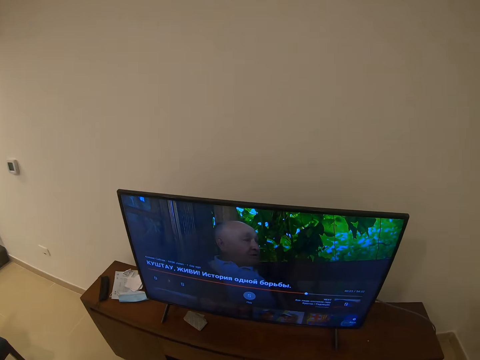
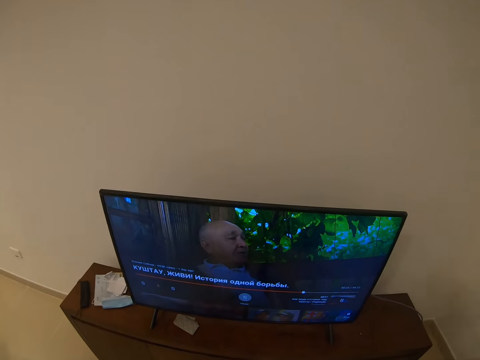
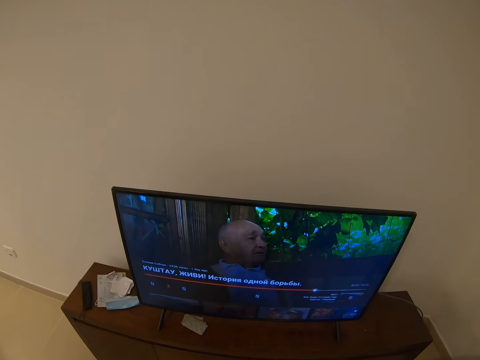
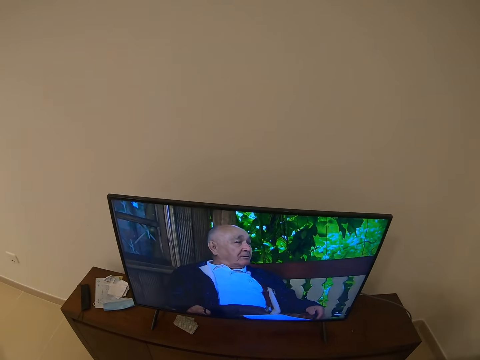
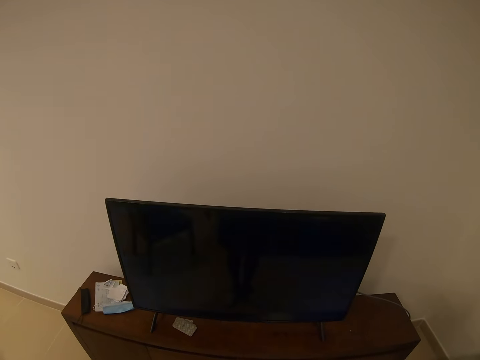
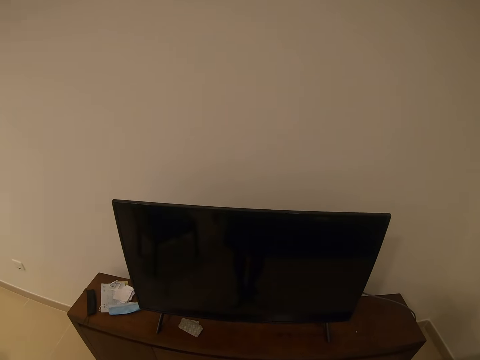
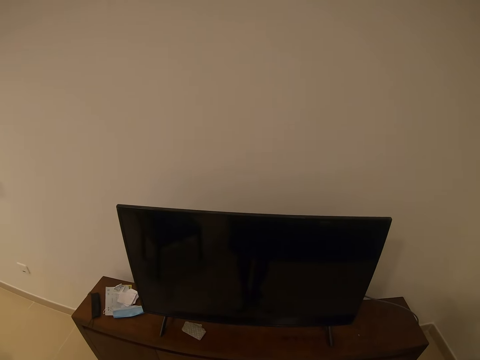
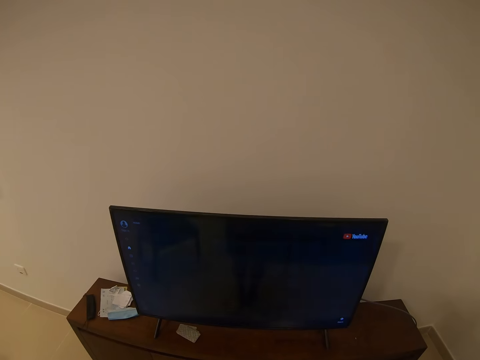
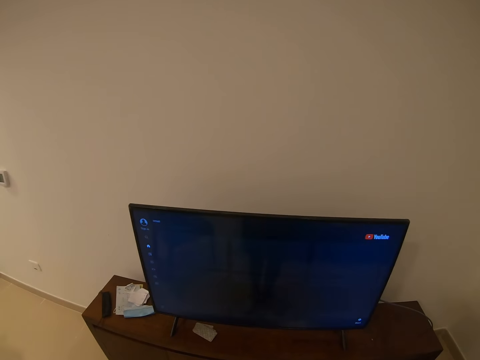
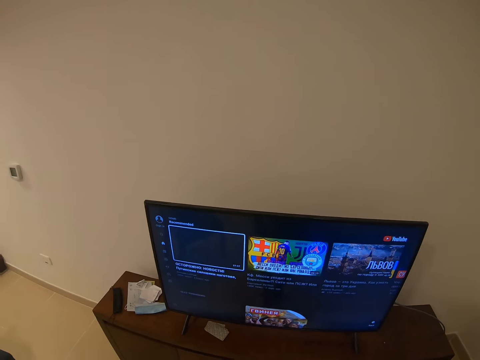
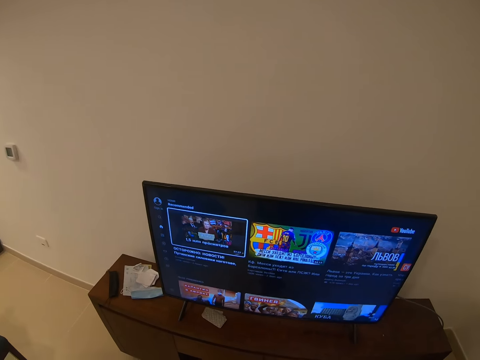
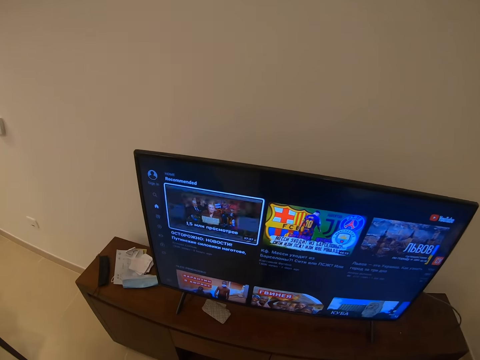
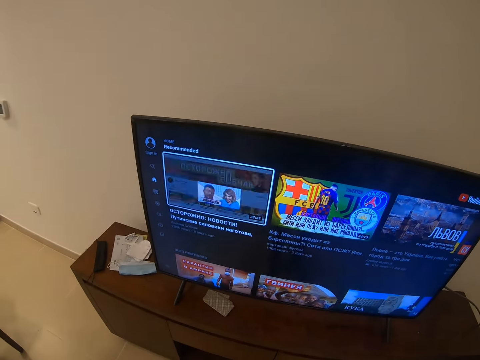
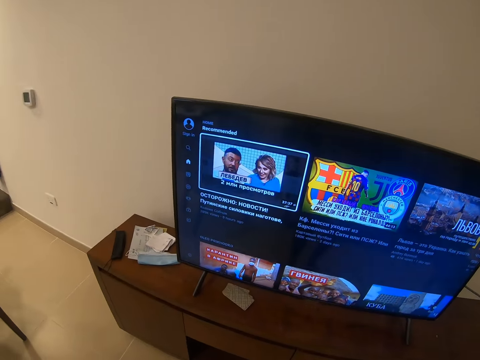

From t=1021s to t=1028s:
The camera wearer stares at the television.

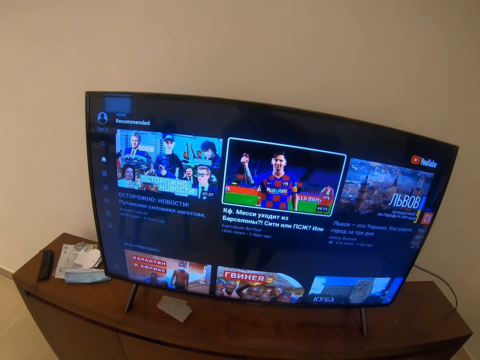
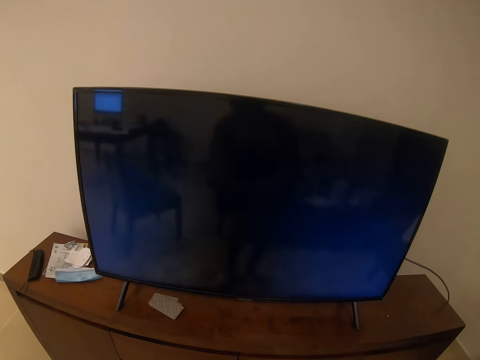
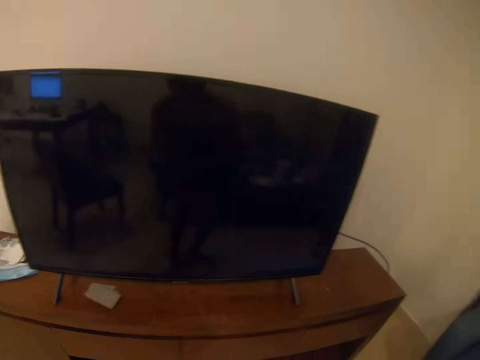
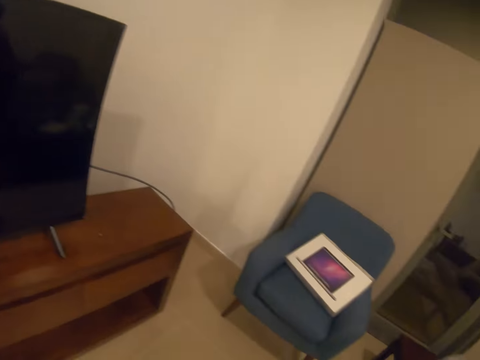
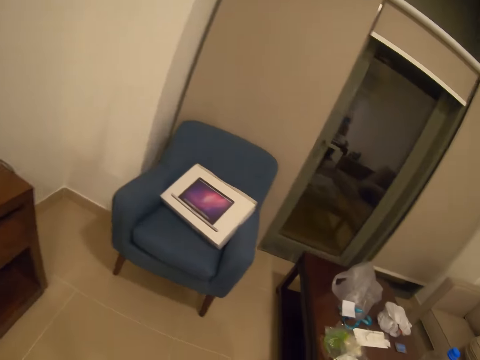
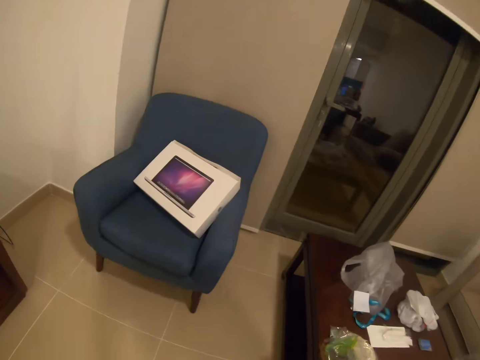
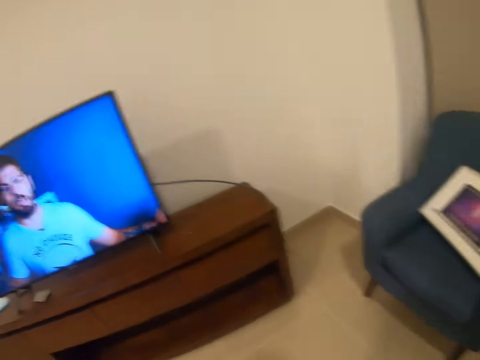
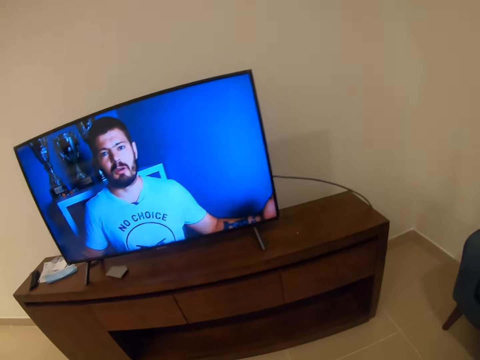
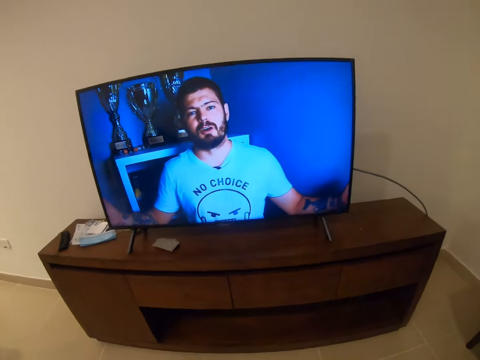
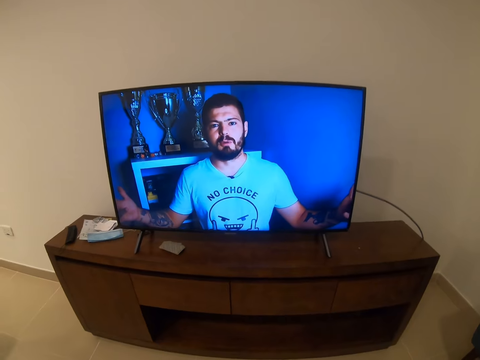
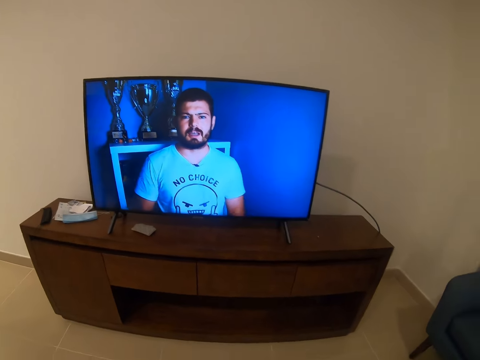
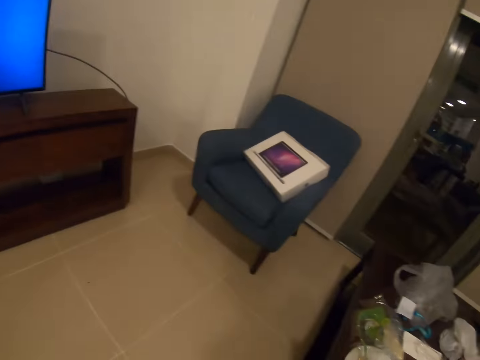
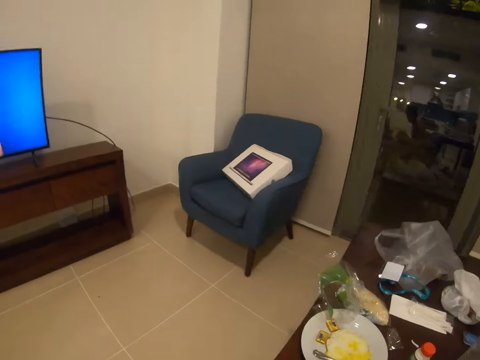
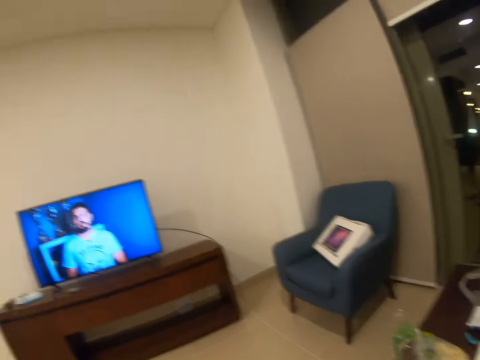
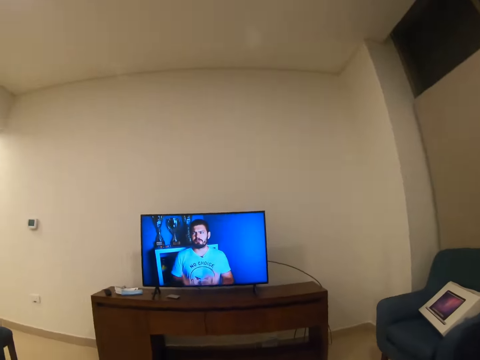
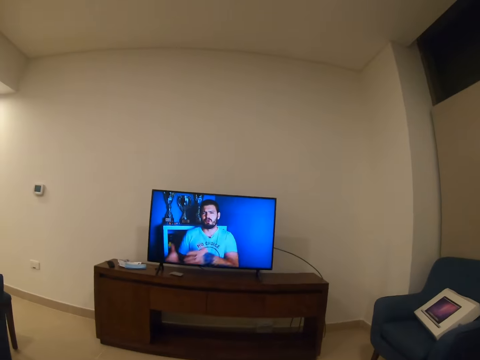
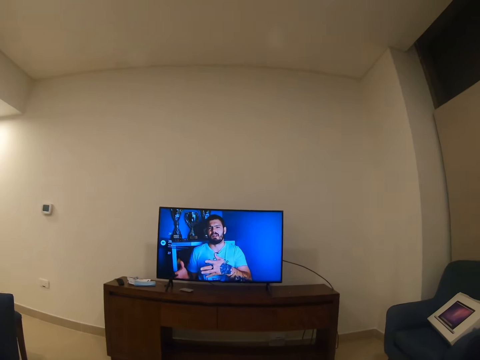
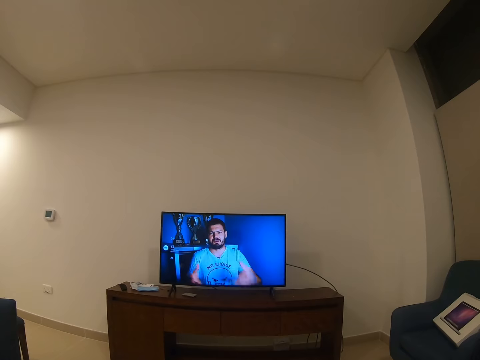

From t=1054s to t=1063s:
The camera wearer looks at the chair. They look at the television.

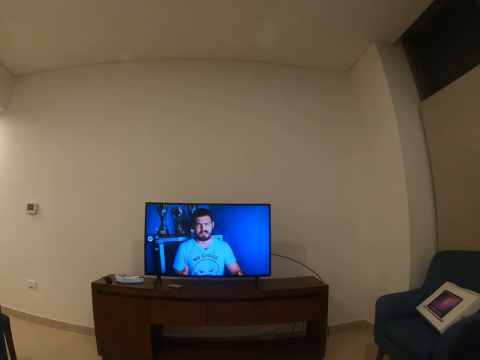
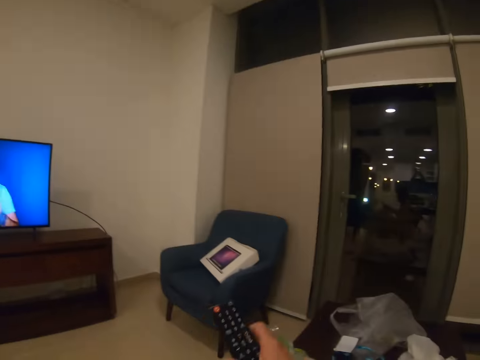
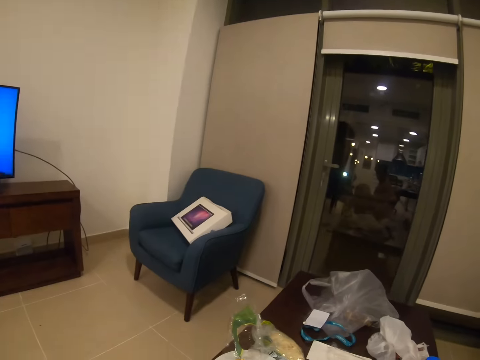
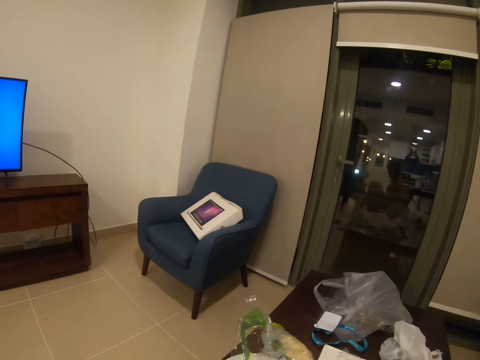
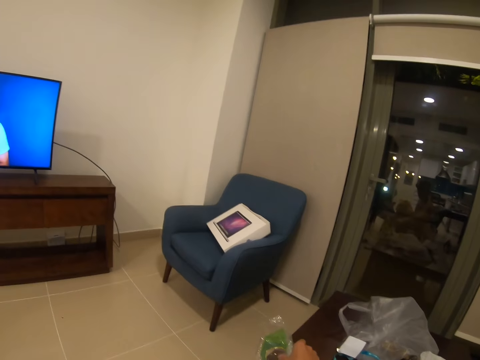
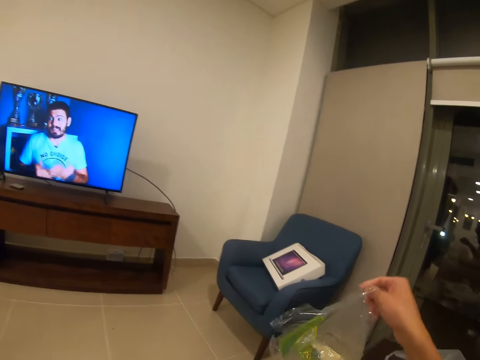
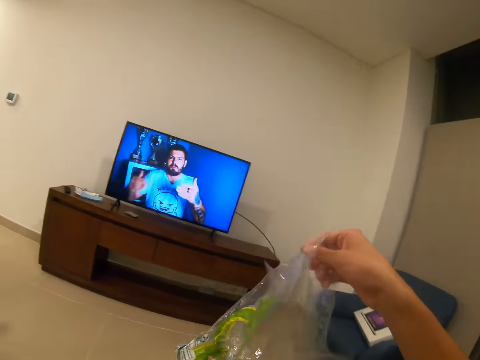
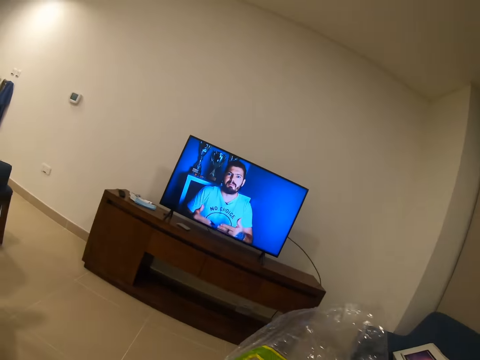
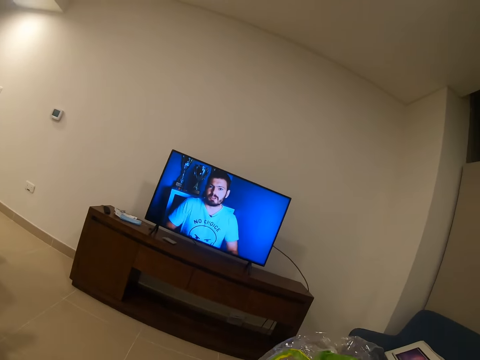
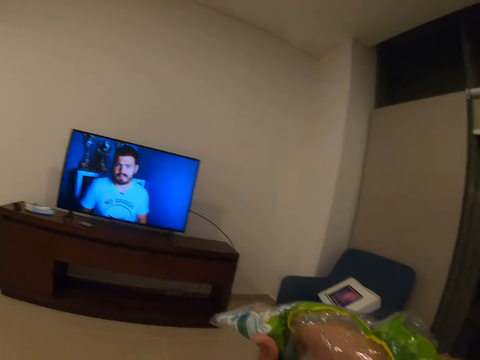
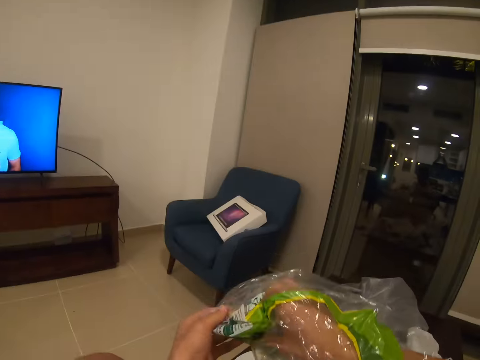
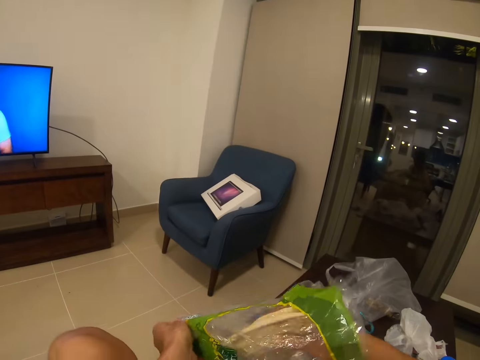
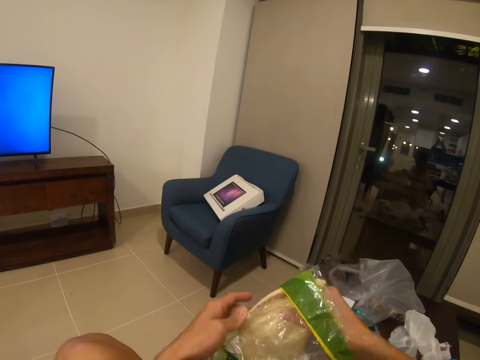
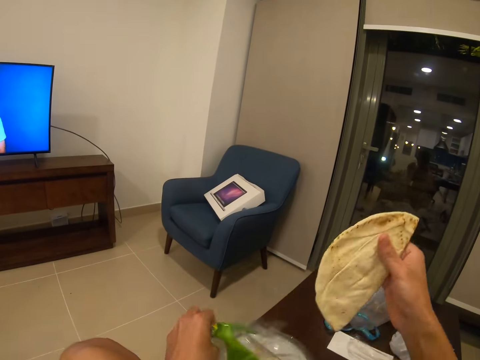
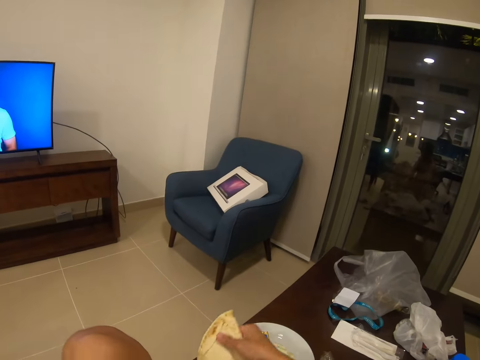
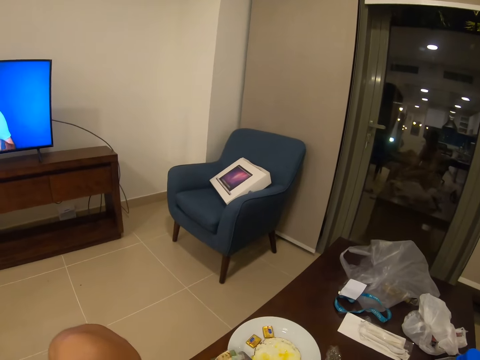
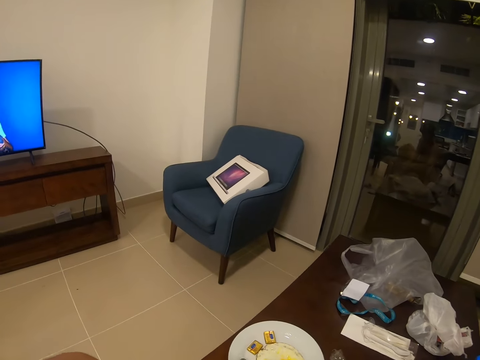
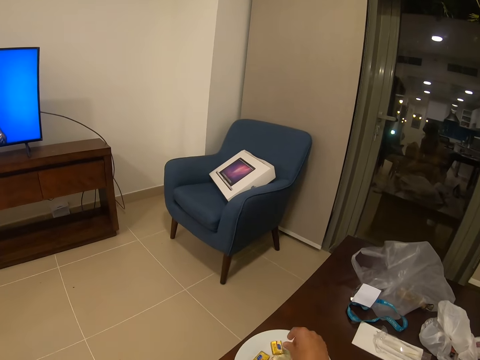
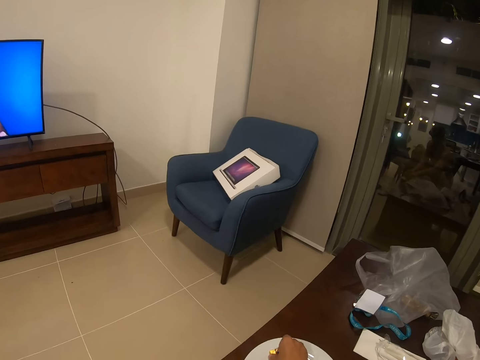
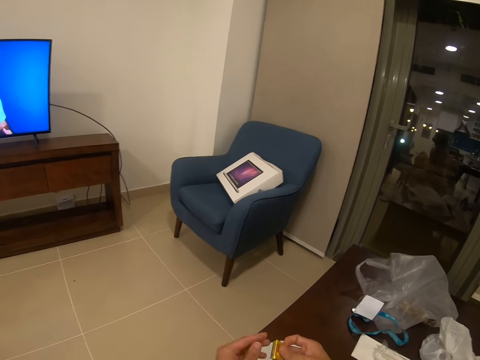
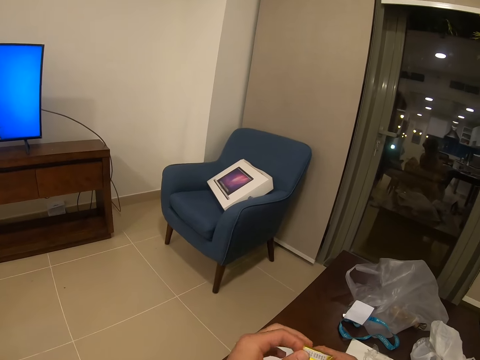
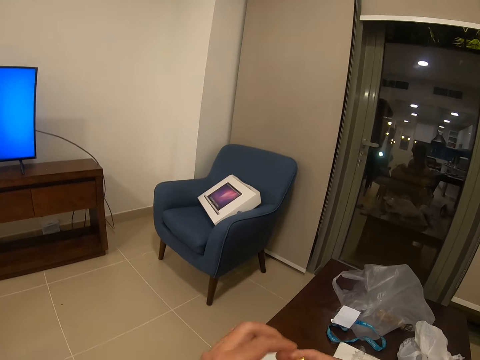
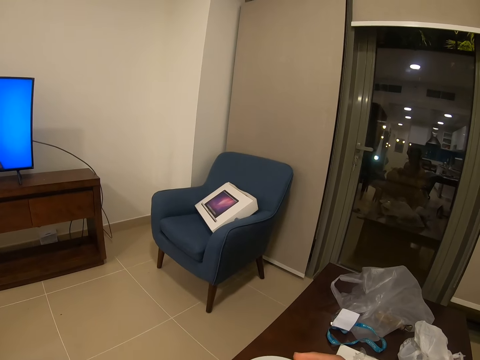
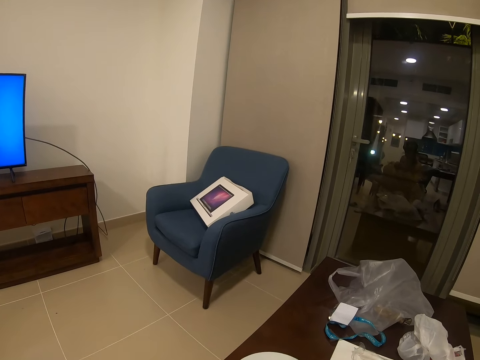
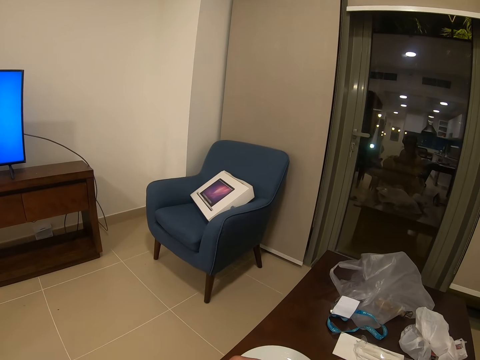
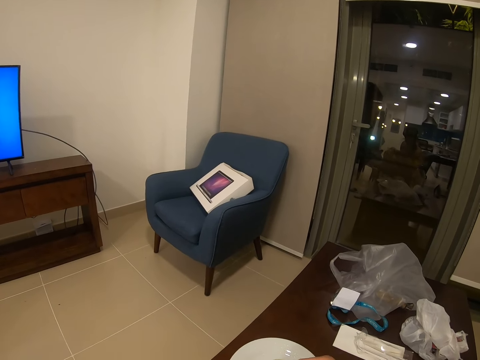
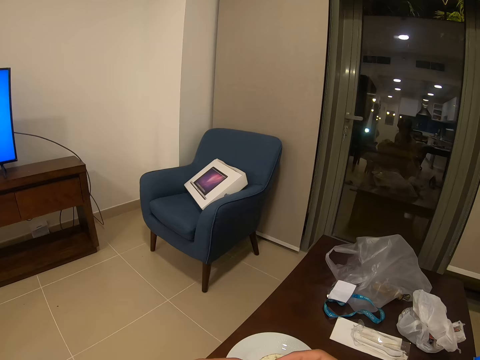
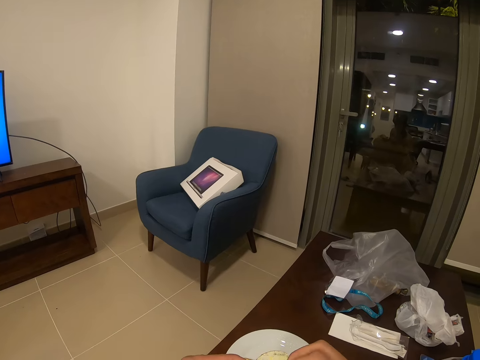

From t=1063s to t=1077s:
The camera wearer stretches the remote. They look at the plastic bag. They pick something. They hold the plastic bag. They remove the bread from the plastic bag. They pick something. They hold the bread. They pick the butter from the plate. They hold something with both hands. They open the butter.
